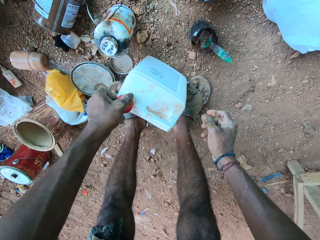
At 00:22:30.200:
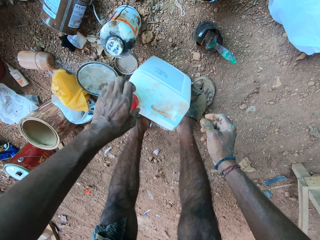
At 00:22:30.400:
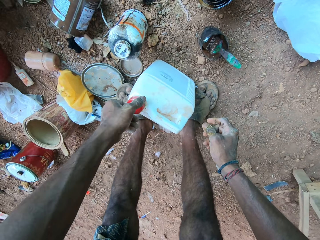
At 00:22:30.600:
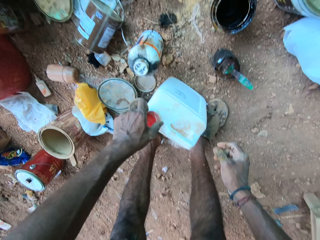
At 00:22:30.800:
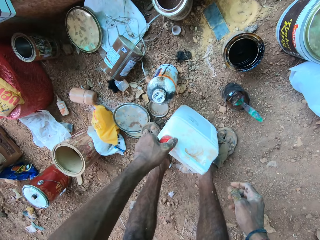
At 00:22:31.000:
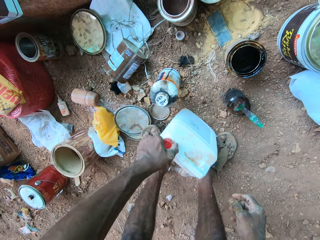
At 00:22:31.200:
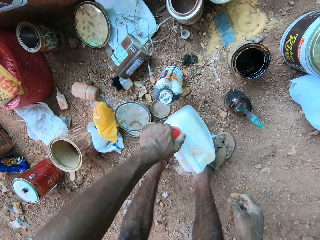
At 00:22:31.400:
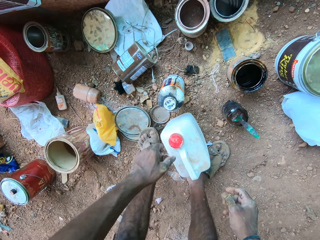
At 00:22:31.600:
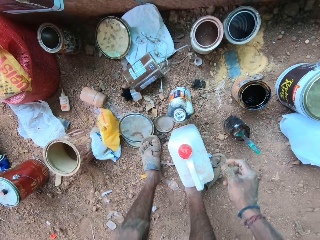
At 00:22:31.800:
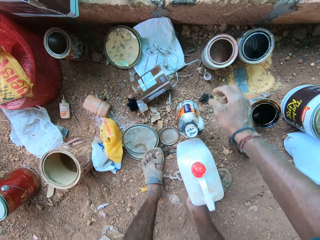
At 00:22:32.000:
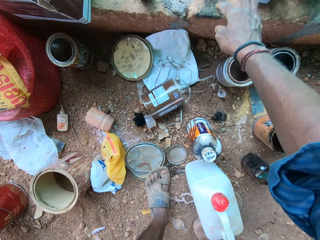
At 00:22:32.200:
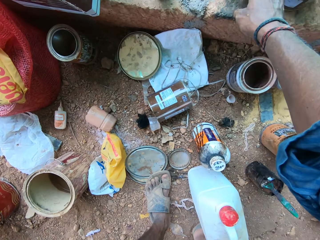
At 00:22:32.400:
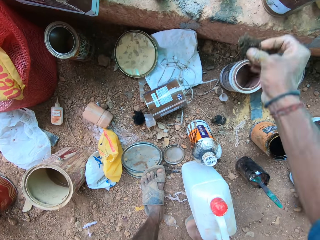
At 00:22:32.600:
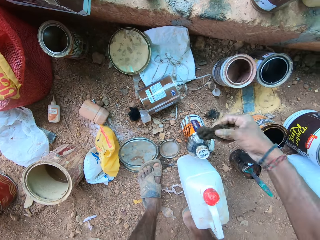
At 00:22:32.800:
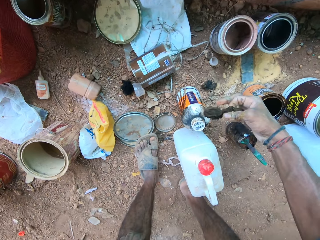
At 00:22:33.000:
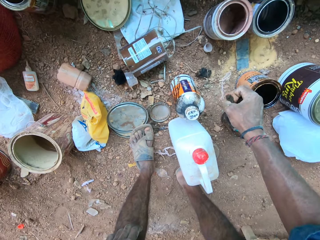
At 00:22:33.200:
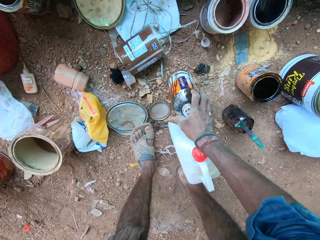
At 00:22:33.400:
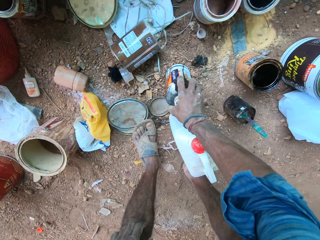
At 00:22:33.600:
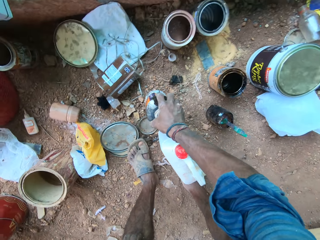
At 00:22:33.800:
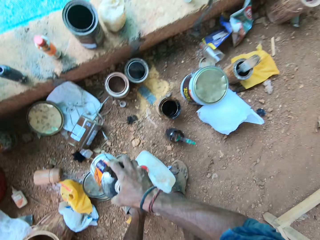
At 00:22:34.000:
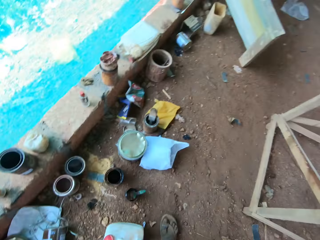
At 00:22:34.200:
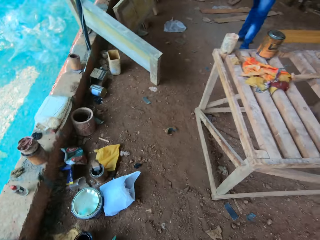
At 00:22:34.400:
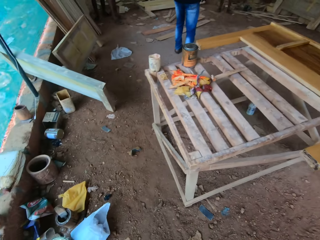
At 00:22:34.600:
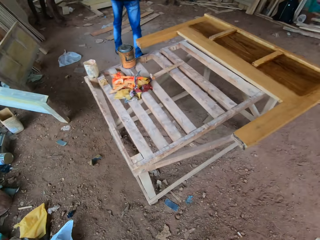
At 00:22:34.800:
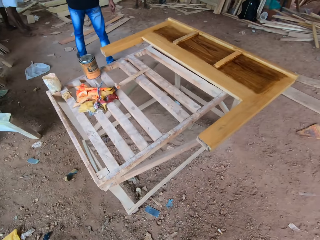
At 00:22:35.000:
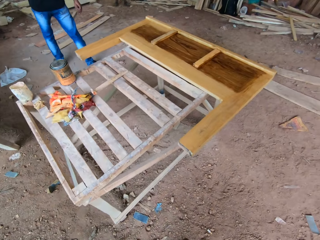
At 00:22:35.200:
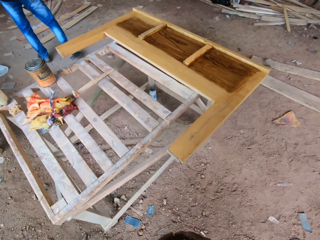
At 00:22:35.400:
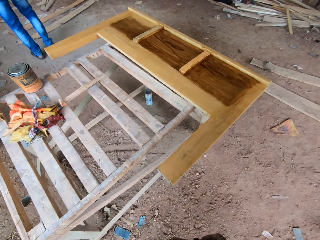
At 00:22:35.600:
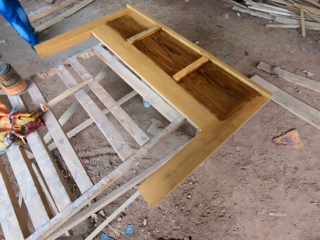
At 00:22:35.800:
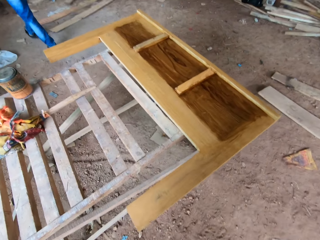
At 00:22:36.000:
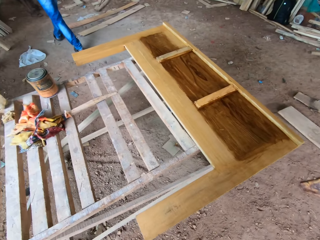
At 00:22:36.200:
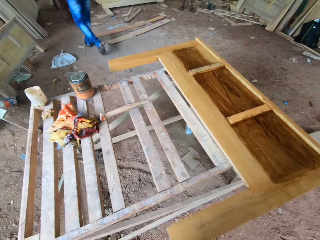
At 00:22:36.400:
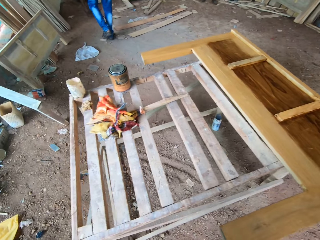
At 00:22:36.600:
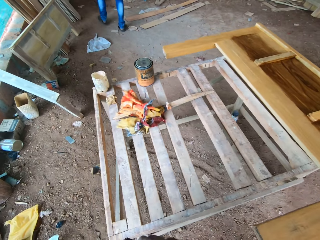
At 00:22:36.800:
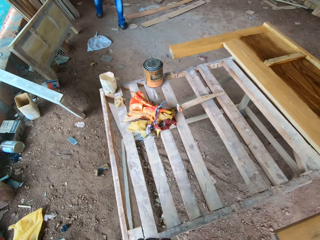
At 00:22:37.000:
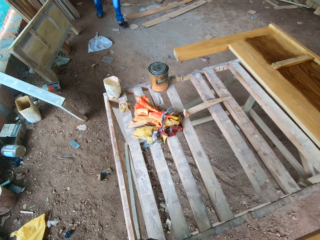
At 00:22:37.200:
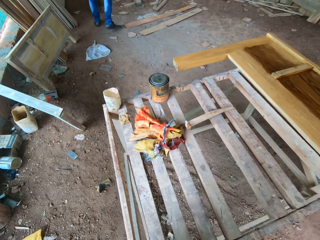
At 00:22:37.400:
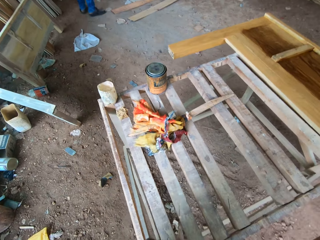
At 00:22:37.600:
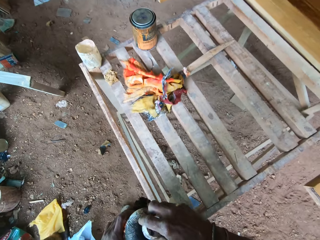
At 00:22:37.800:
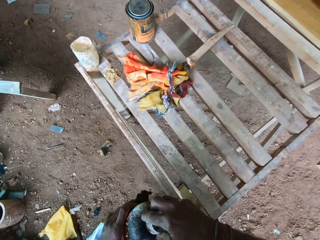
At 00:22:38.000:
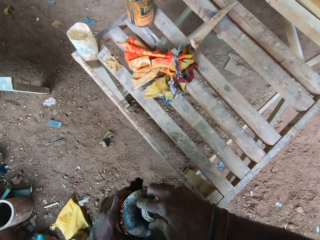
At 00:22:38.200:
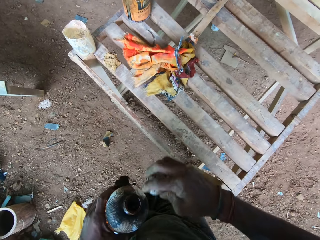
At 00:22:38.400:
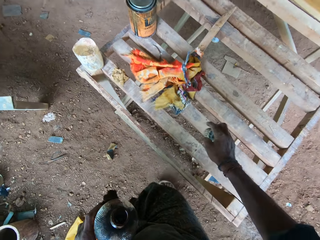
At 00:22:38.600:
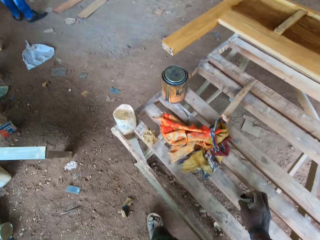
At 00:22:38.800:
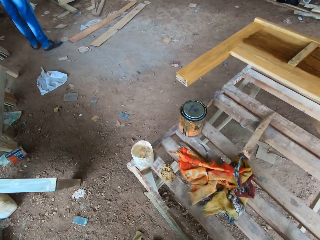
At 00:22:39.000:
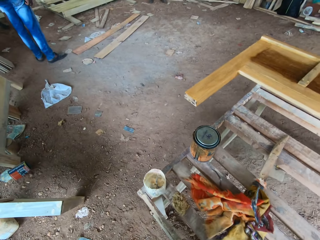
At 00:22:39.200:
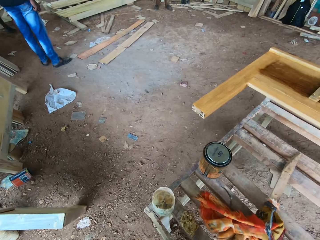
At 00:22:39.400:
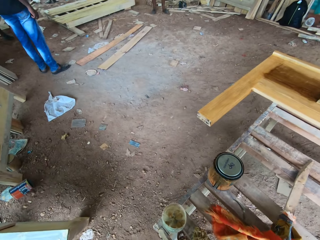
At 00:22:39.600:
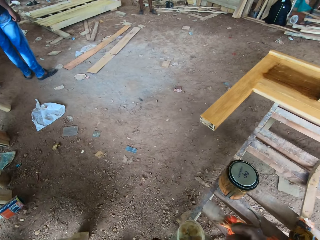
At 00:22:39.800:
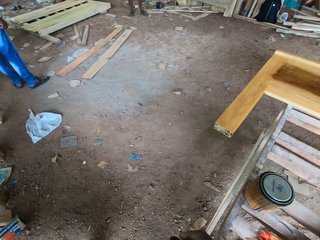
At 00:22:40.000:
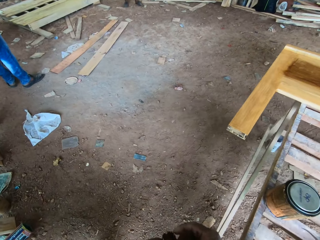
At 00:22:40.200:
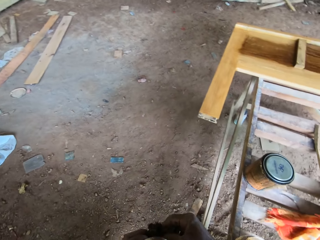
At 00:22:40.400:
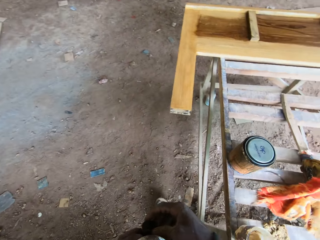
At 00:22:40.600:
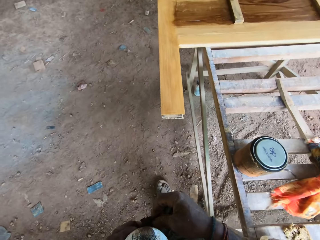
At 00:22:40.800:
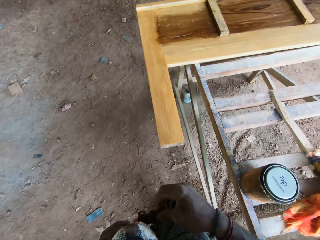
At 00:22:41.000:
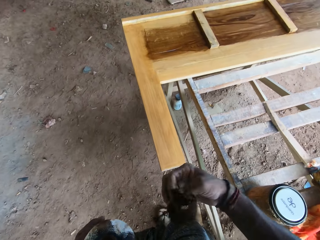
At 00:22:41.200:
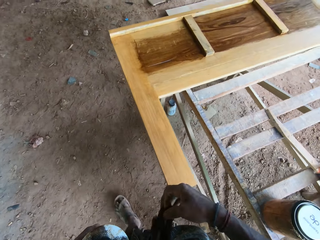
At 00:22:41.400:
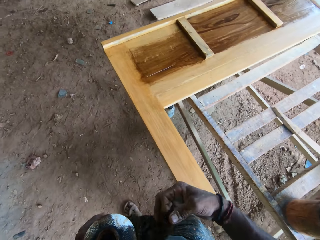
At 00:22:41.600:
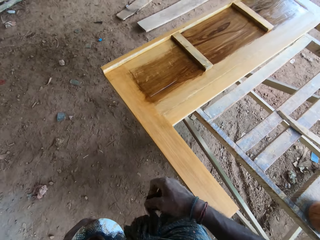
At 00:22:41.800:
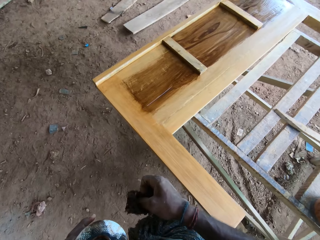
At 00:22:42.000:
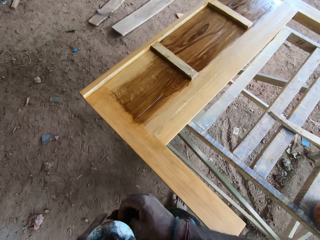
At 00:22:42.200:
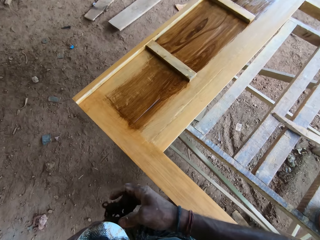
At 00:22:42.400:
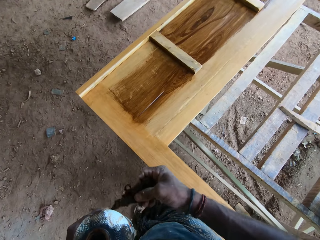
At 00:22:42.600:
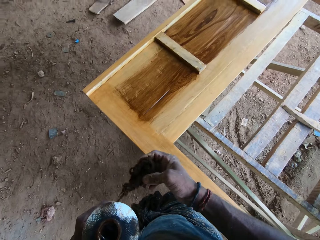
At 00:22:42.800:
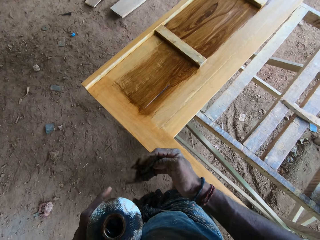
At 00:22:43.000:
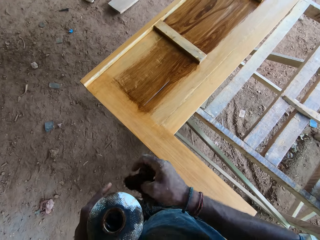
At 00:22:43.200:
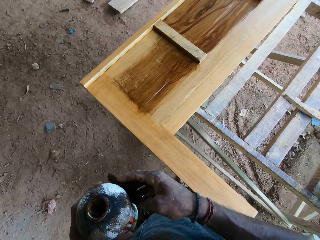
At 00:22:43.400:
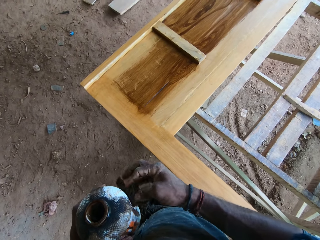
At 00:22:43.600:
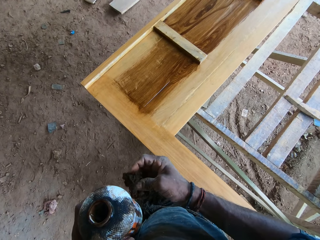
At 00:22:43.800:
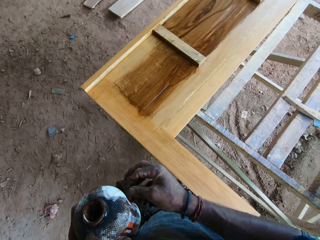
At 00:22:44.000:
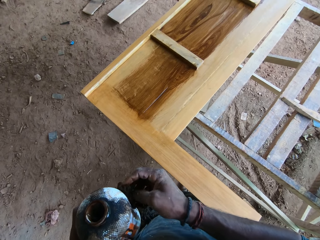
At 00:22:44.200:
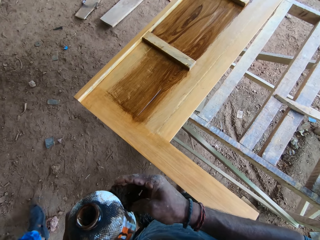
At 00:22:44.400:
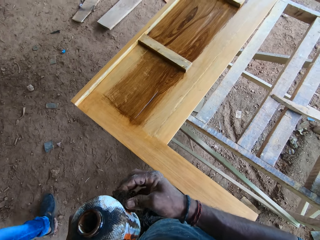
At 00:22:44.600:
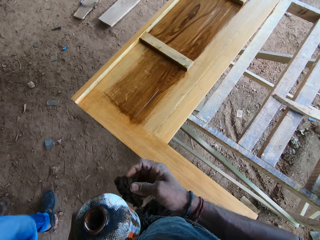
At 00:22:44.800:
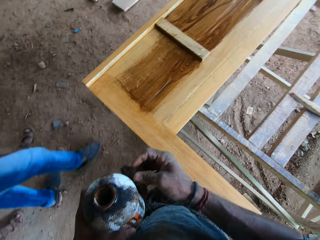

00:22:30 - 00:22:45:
The camera wearer removes the hand from the brush. They close the jerrycan with the lid. They stretch the right hand. They pick up a sponge or cloth and a bottle on the floor with the right hand. They shake the cloth. They stand up. They walk around. They open the bottle with the right hand. They put the bottle lid on the wood table. They walk around. They pick up the sponge with the right hand. They shake the cloth. They move around the sponge with the right hand. They hold the cloth with both hands. They fold the cloth with the right hand.
